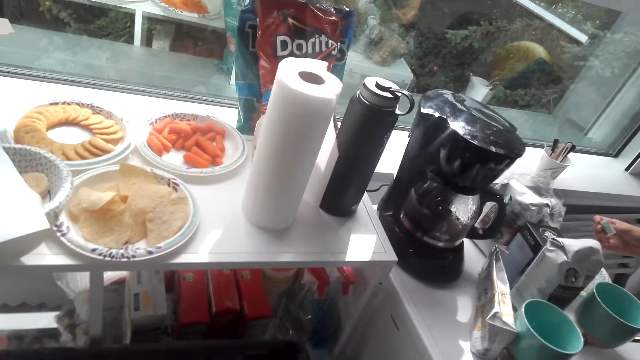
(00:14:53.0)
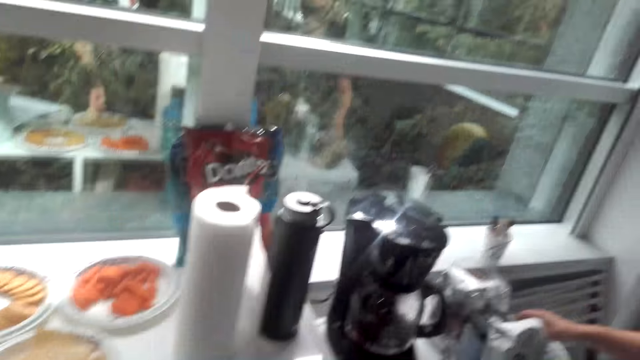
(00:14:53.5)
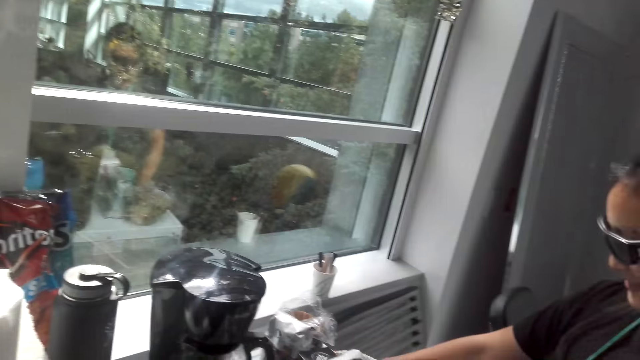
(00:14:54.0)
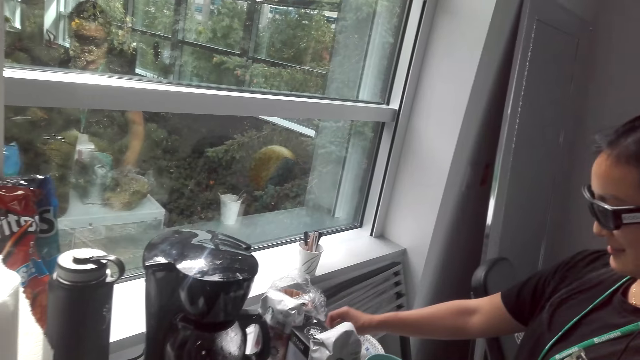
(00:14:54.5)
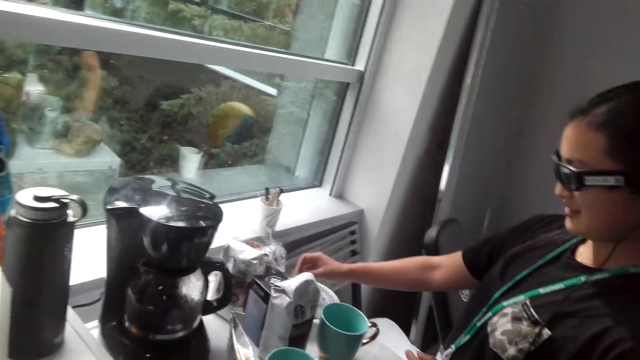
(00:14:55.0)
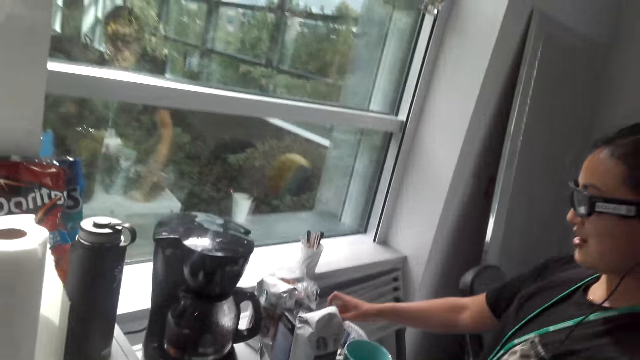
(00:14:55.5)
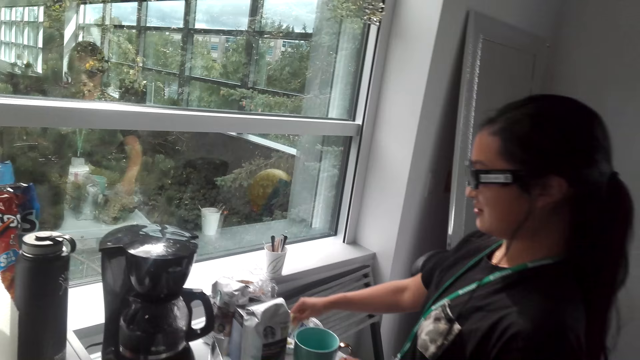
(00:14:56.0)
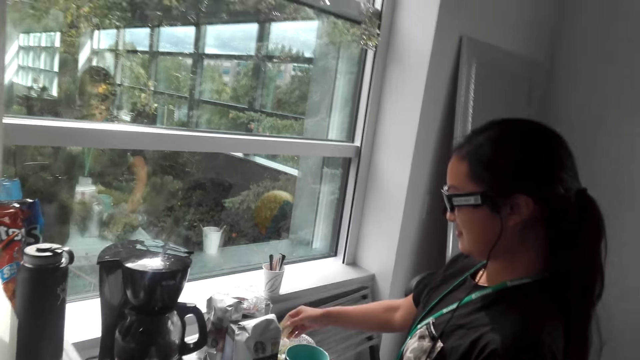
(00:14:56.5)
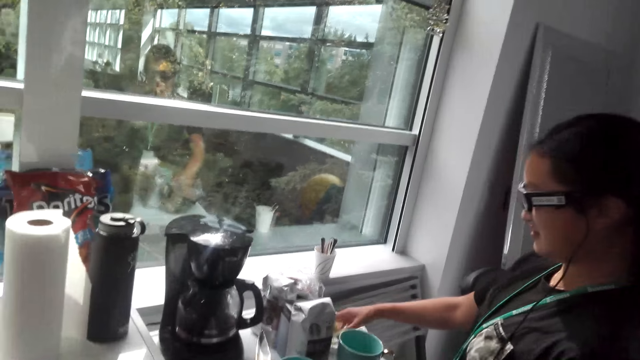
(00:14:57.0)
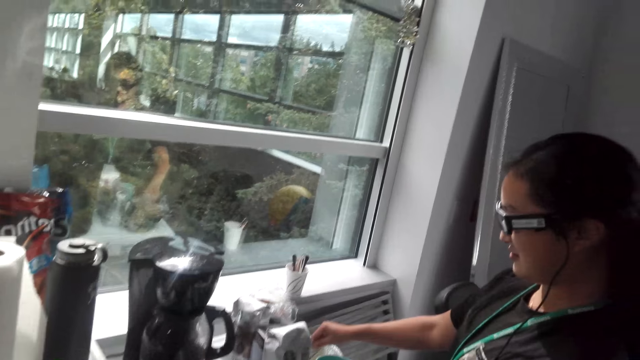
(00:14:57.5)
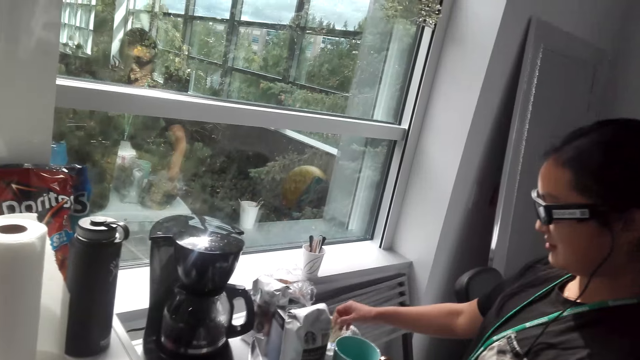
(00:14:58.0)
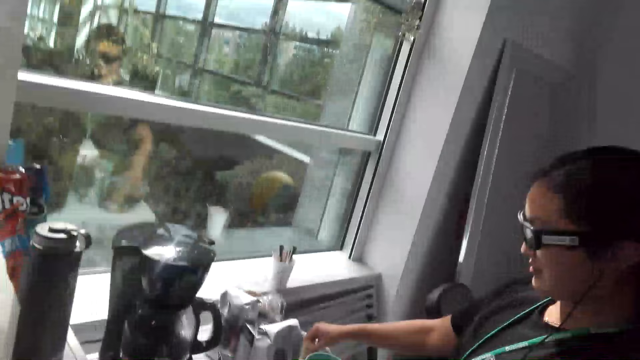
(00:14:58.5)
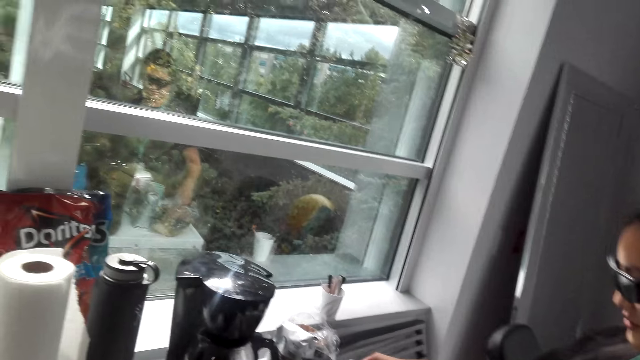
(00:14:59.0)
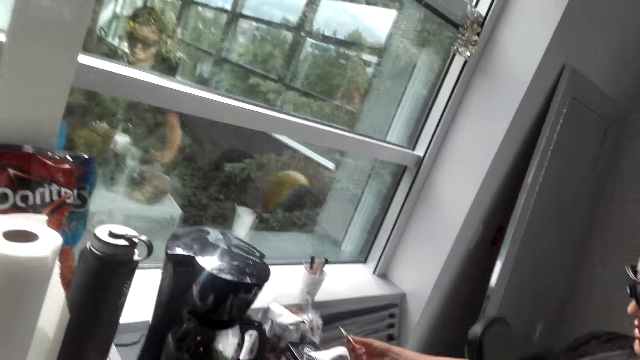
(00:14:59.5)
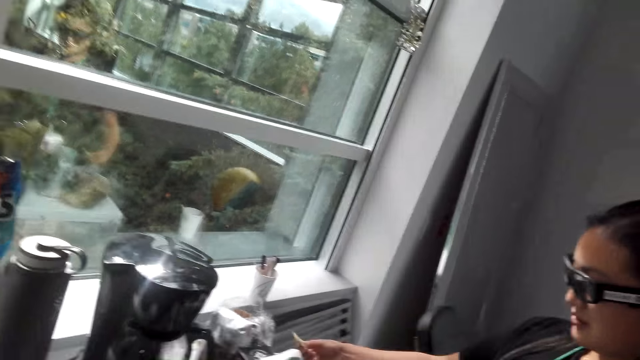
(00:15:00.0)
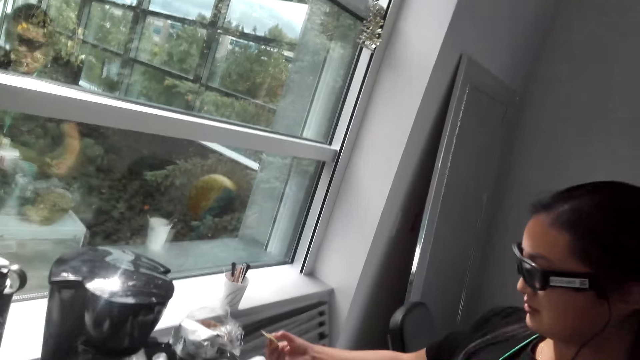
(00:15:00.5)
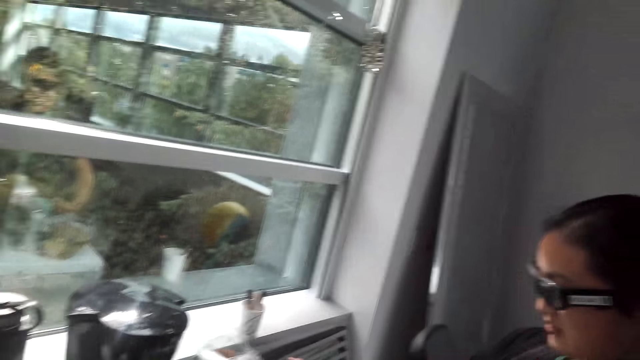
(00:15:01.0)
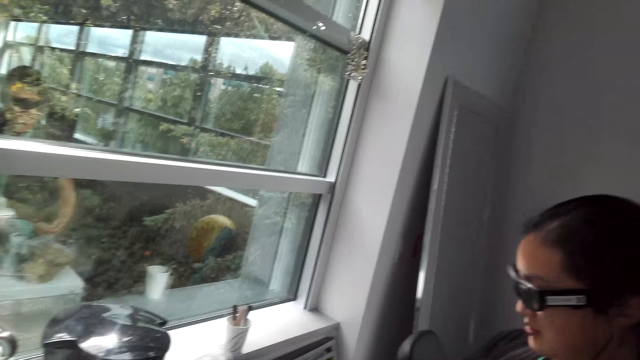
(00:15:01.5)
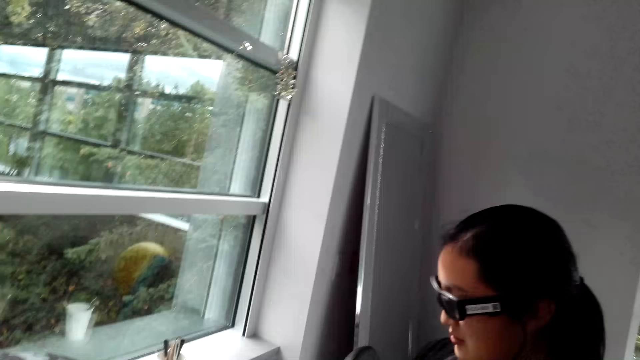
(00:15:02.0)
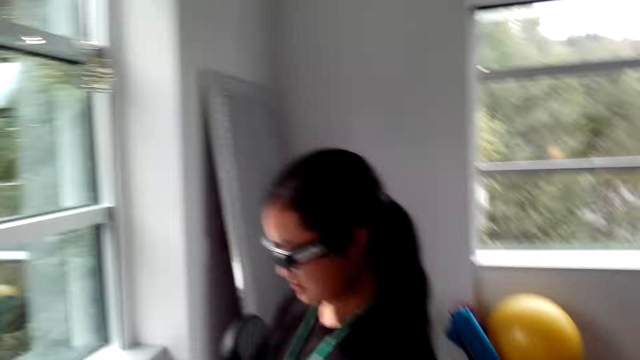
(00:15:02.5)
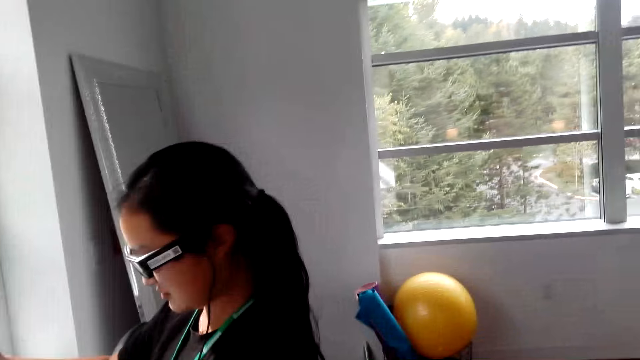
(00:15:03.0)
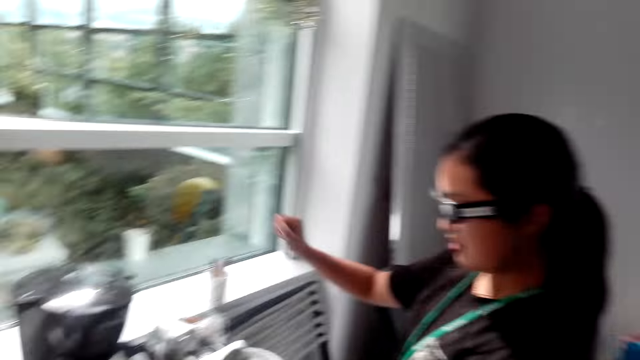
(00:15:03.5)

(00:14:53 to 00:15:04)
The camera wearer looks around the kitchen. They look at the lady. They look around the kitchen.

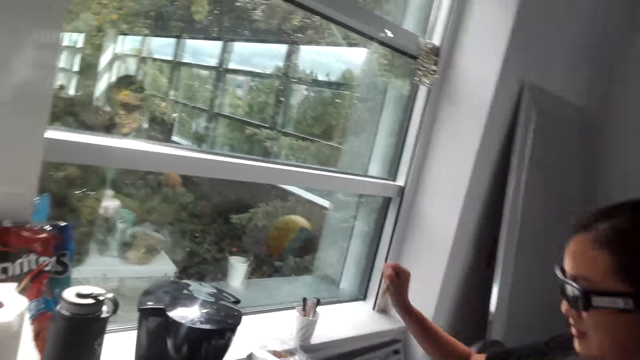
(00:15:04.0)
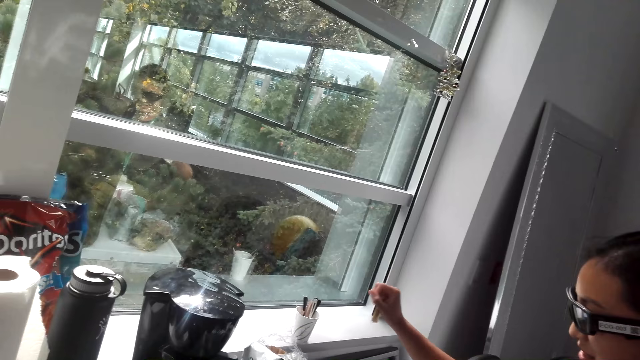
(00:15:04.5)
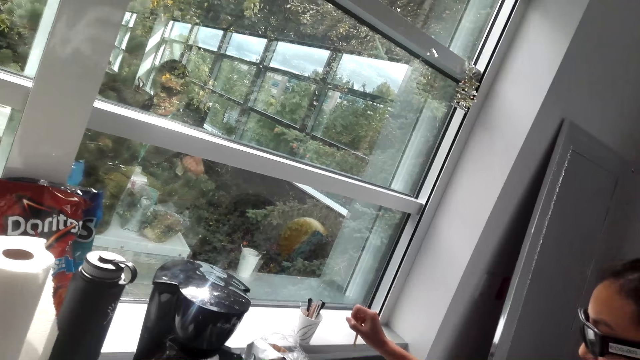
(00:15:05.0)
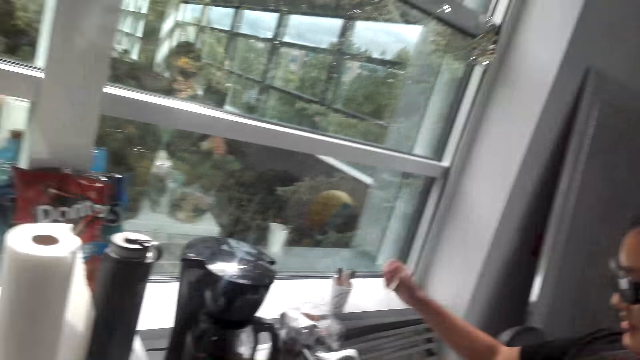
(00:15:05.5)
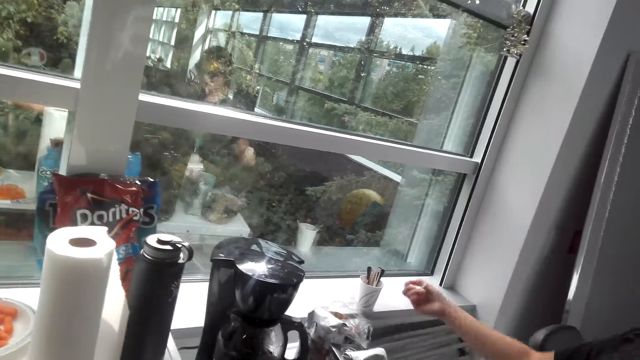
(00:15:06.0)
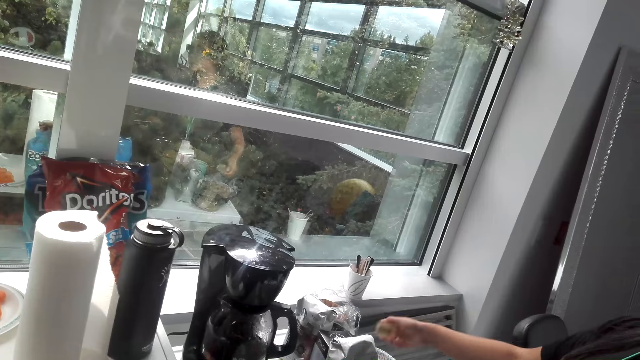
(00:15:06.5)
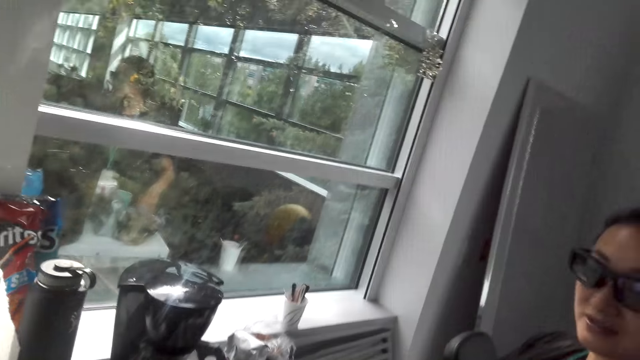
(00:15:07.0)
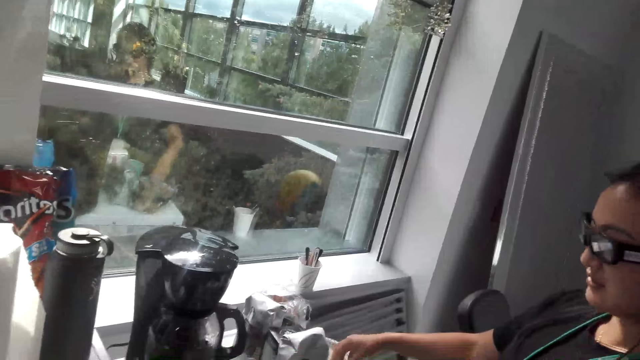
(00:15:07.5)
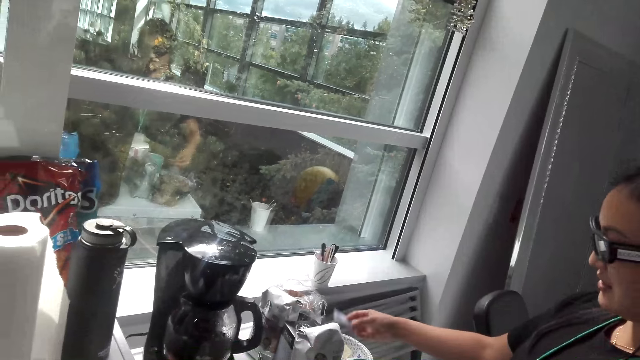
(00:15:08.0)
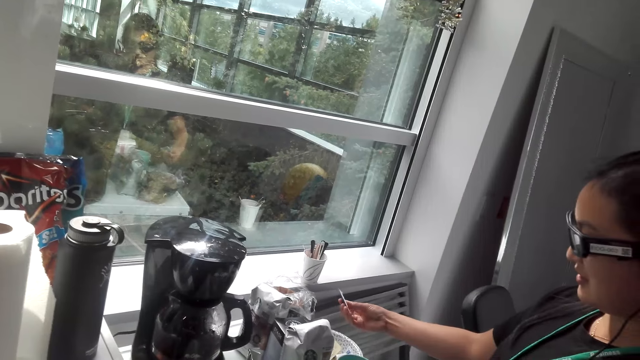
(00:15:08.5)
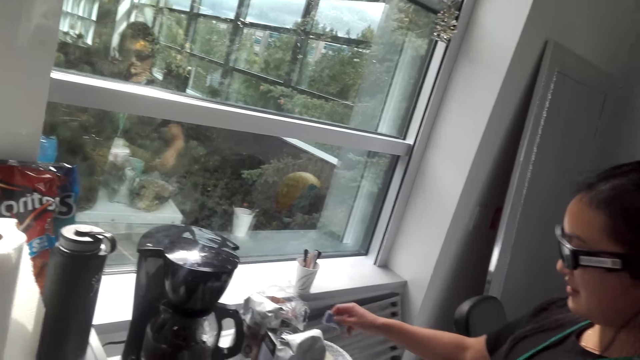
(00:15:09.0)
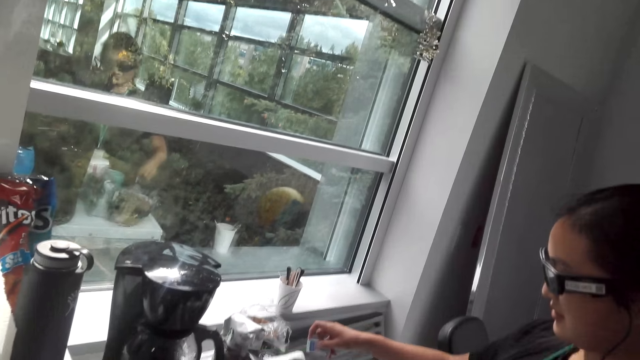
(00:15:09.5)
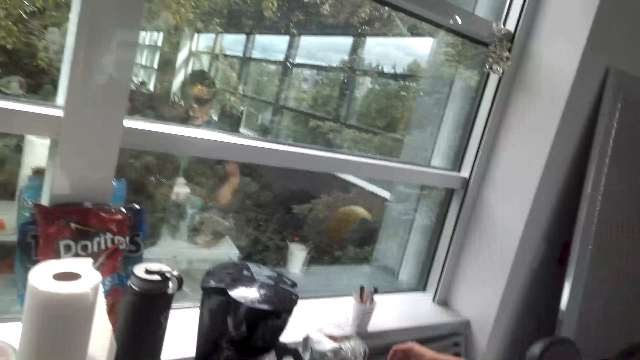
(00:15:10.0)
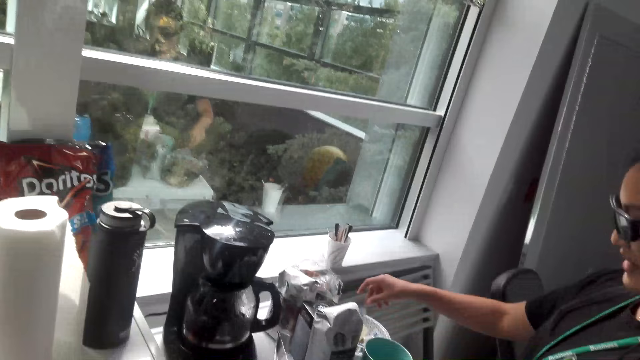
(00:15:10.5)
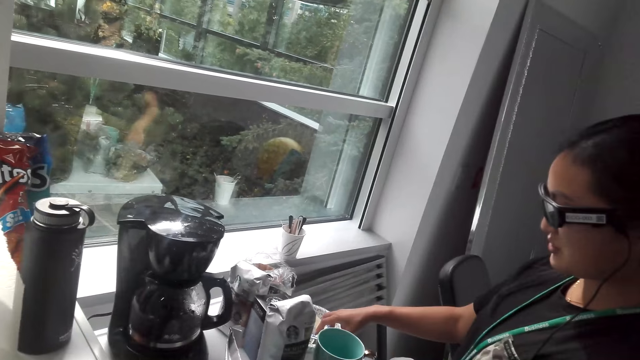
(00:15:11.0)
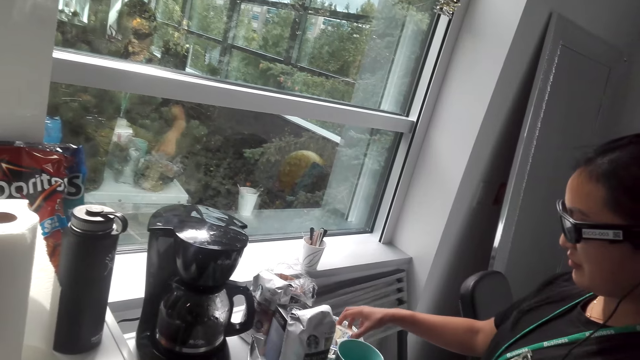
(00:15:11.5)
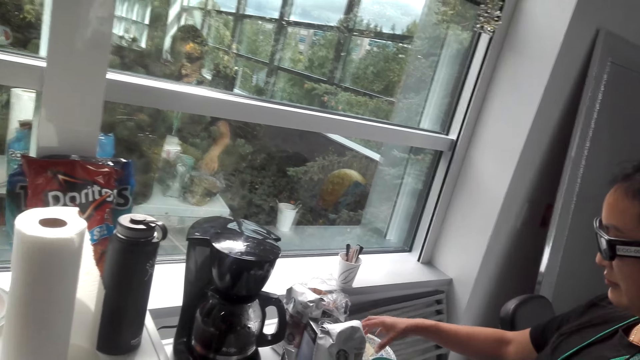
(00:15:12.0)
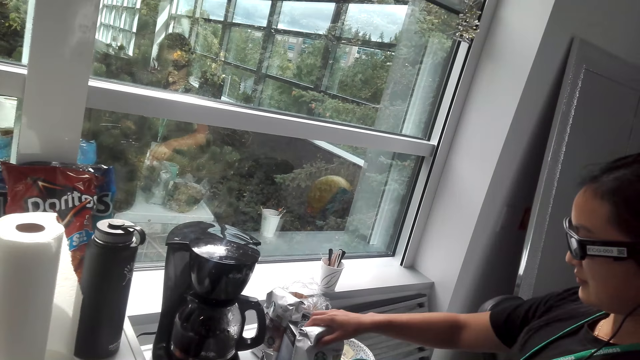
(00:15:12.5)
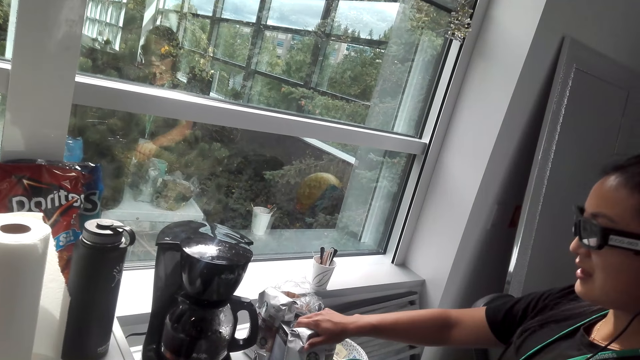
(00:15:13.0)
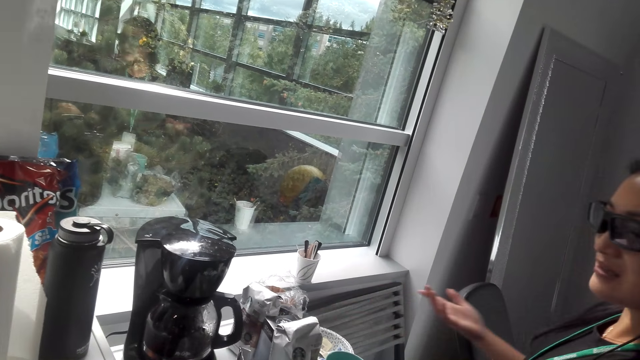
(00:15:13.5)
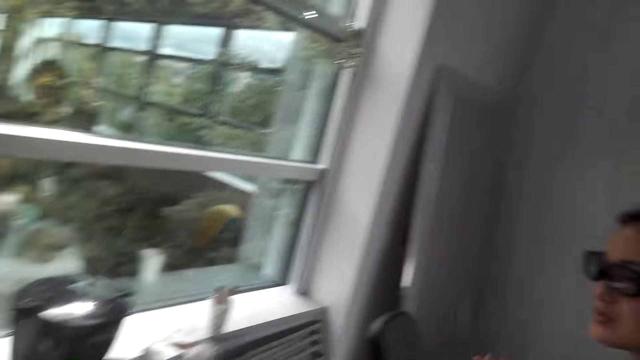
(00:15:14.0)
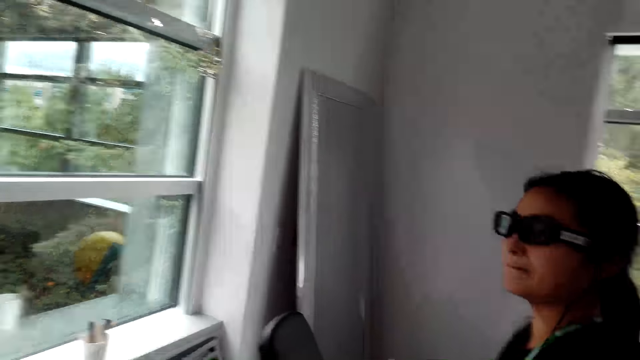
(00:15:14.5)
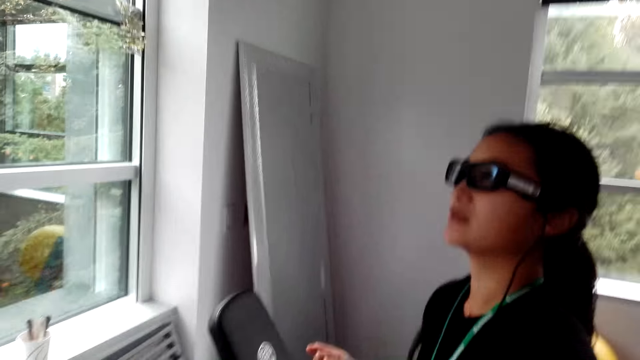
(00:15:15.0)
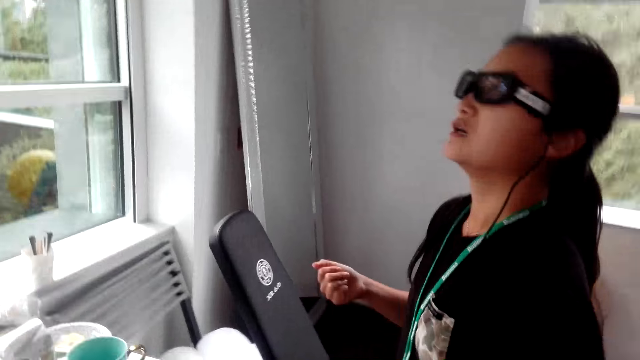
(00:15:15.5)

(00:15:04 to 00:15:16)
A lady shakes the sachet. The lady holds the teabag, holds the packet of coffee and moves her hand.
